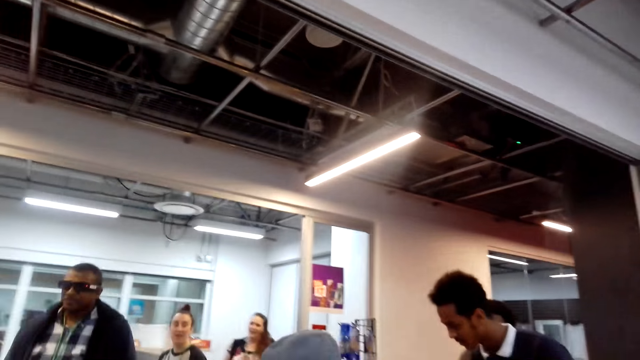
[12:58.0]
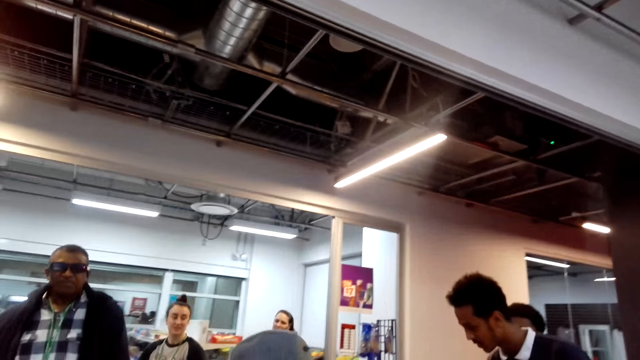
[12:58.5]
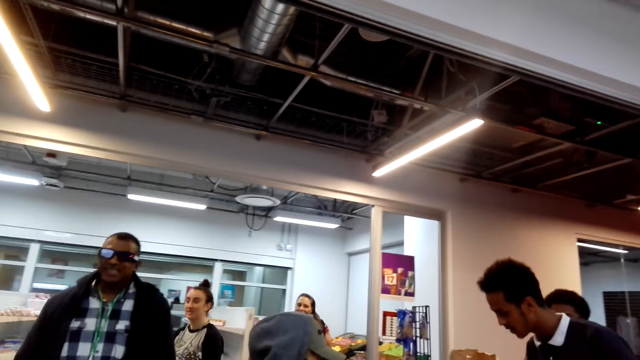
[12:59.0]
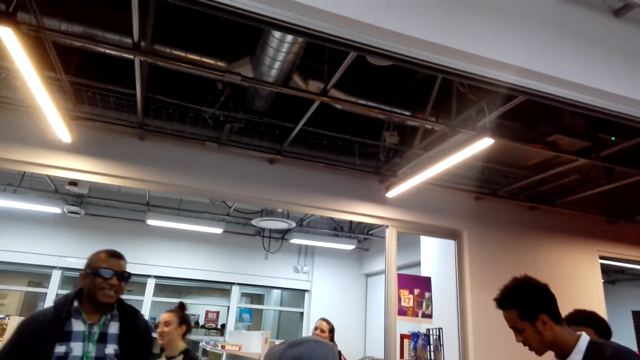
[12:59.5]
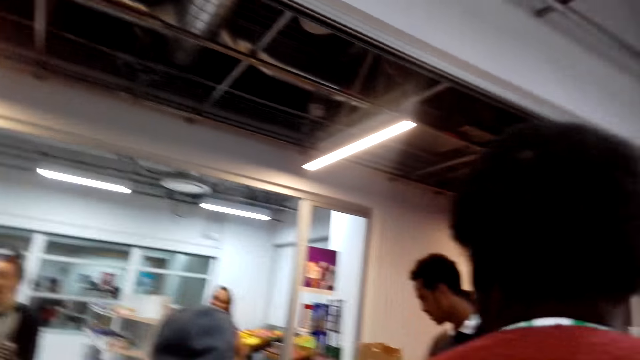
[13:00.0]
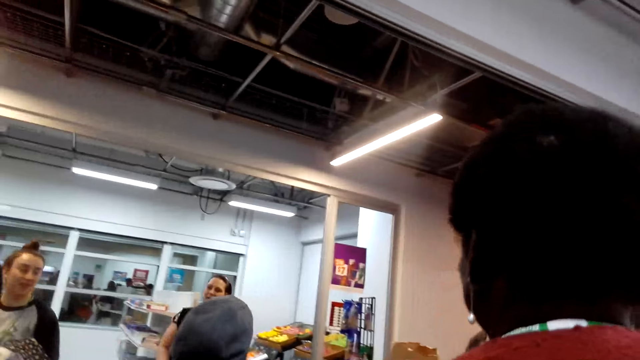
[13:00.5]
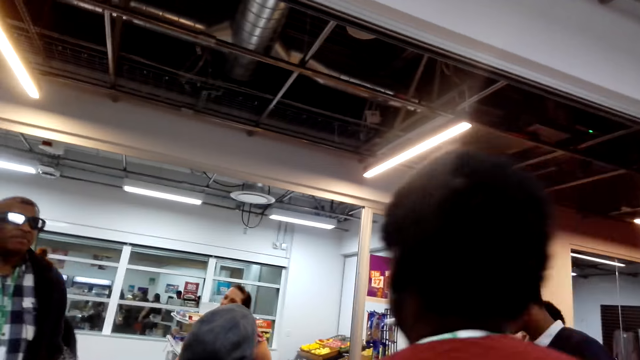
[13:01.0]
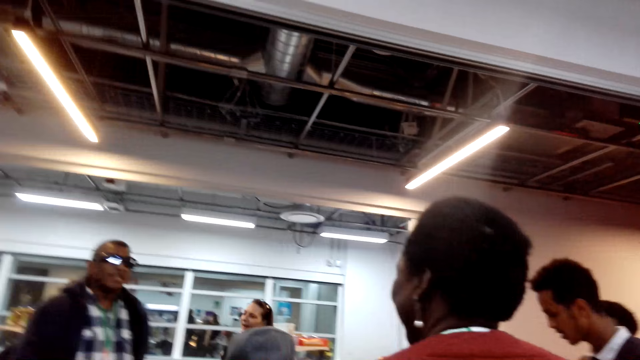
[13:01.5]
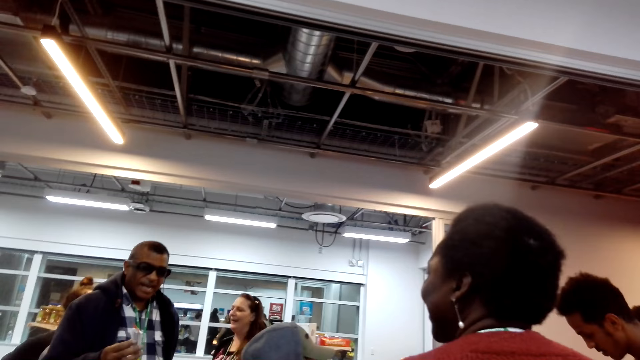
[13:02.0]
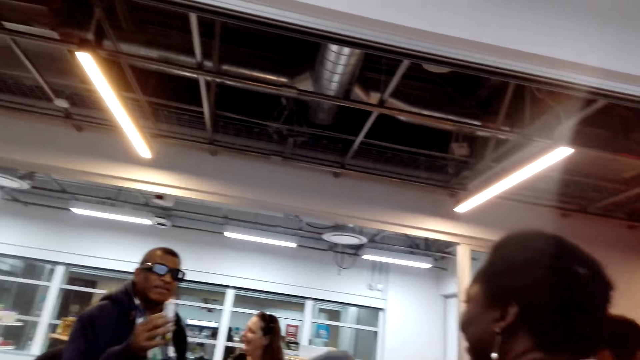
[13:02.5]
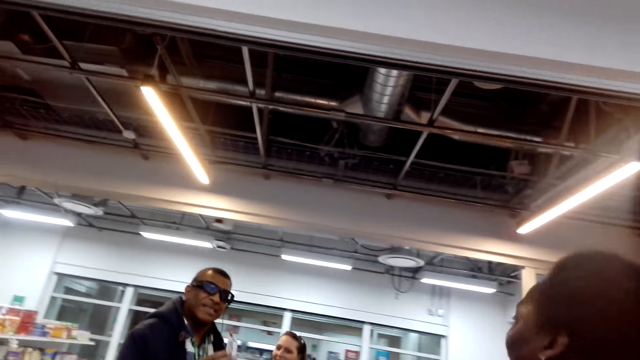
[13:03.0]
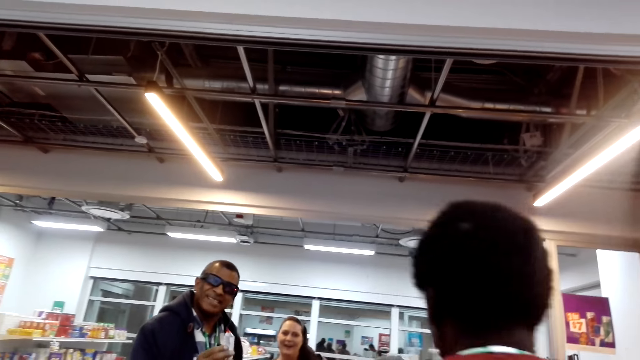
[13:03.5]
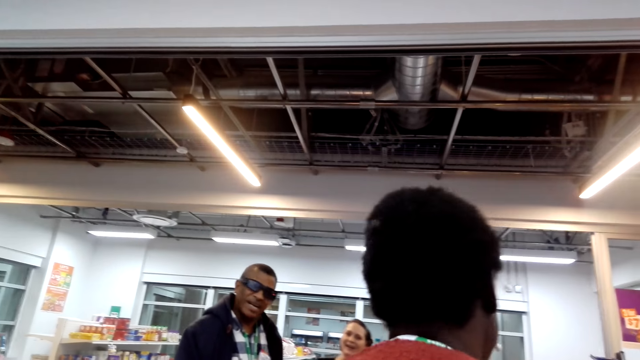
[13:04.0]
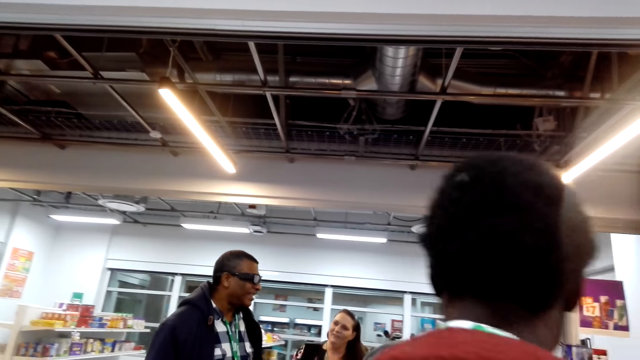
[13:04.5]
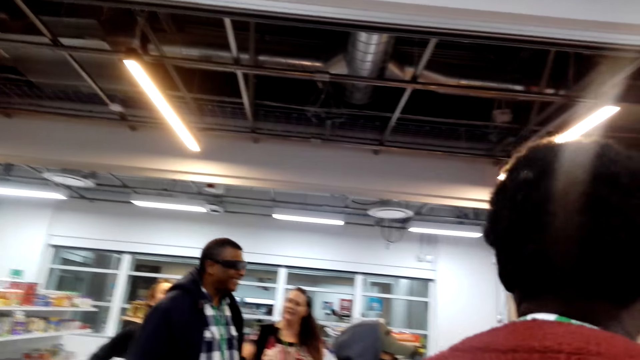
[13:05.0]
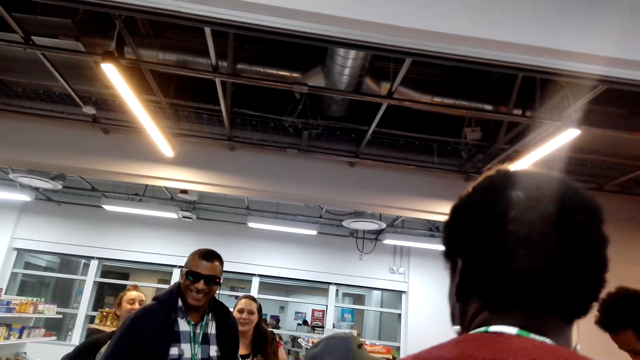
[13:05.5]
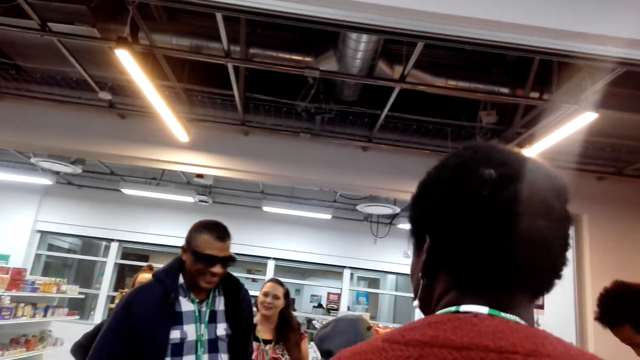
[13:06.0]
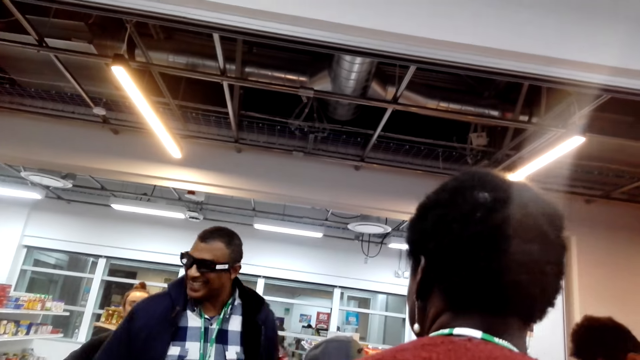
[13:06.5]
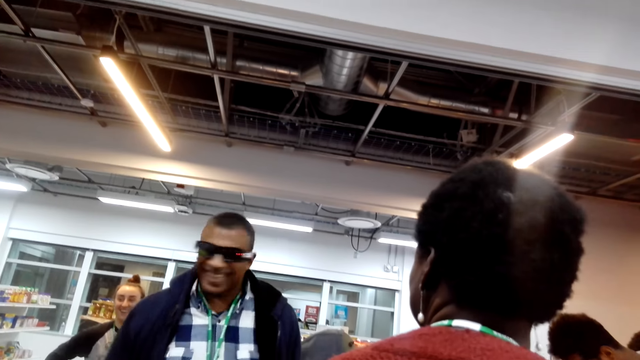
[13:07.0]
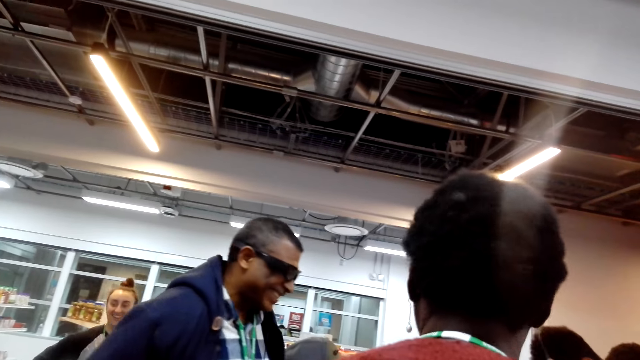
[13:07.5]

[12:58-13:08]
The camera wearer looks around the supermarket. They converse. A man converses with a woman. The camera wearer looks around the supermarket.

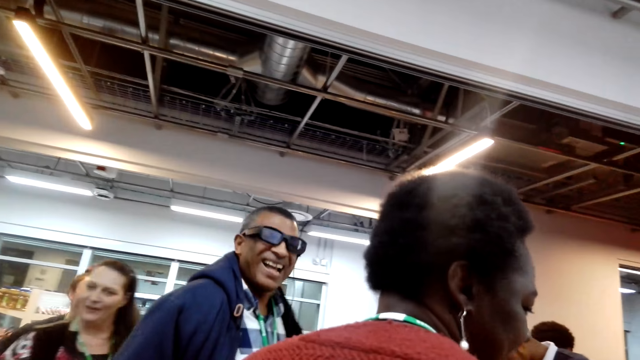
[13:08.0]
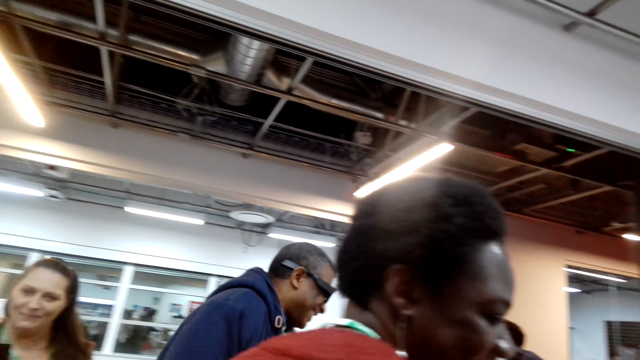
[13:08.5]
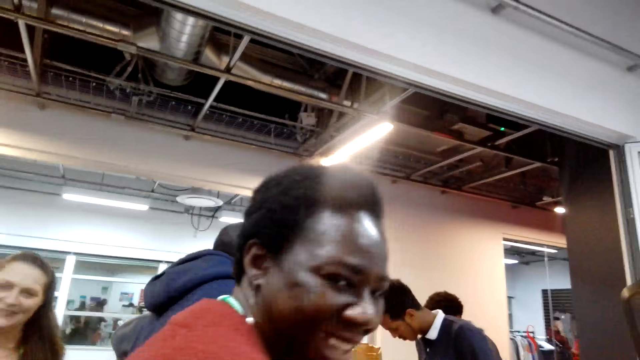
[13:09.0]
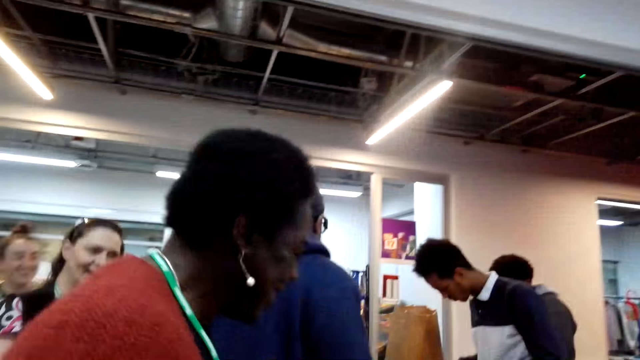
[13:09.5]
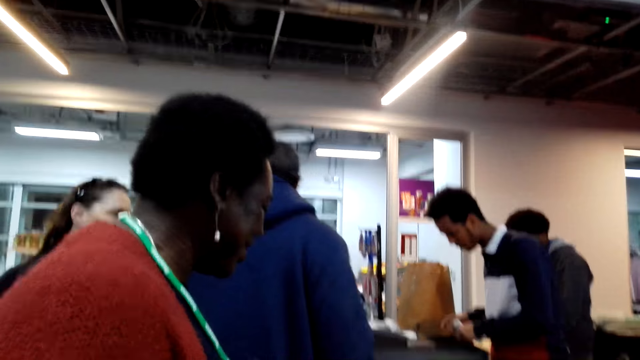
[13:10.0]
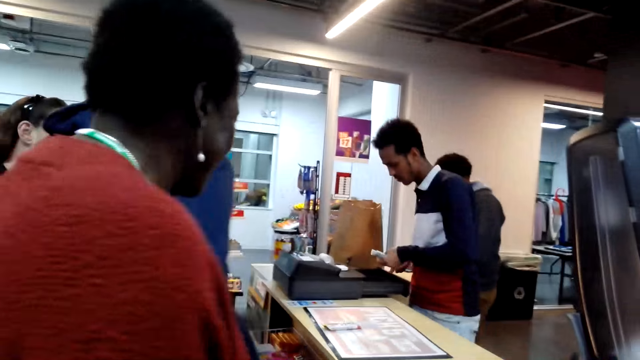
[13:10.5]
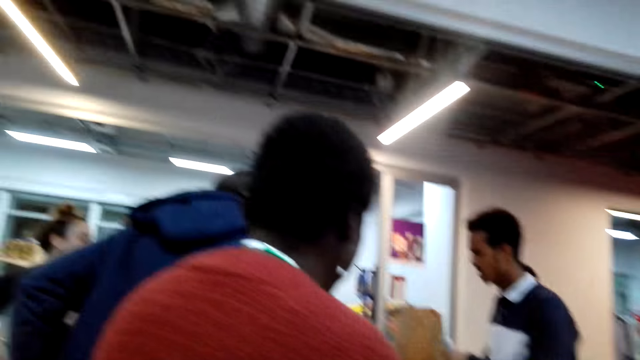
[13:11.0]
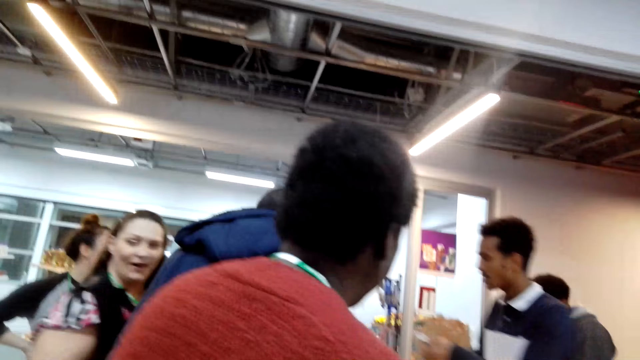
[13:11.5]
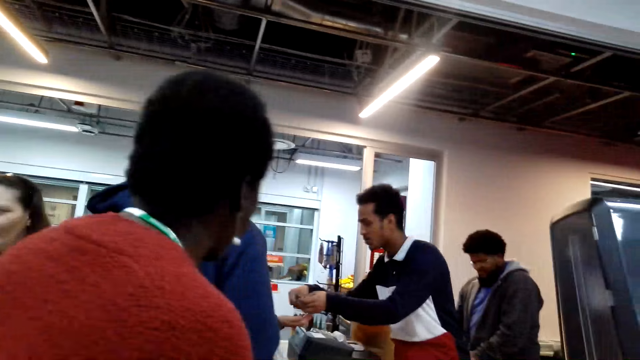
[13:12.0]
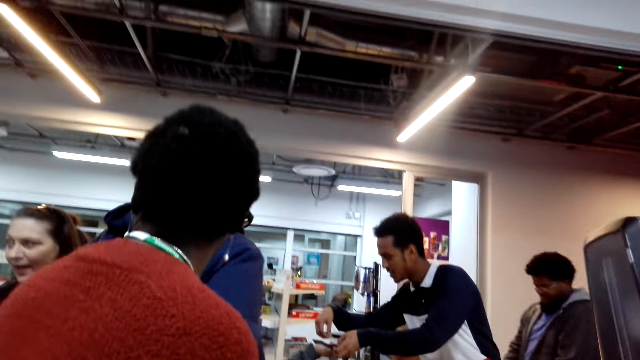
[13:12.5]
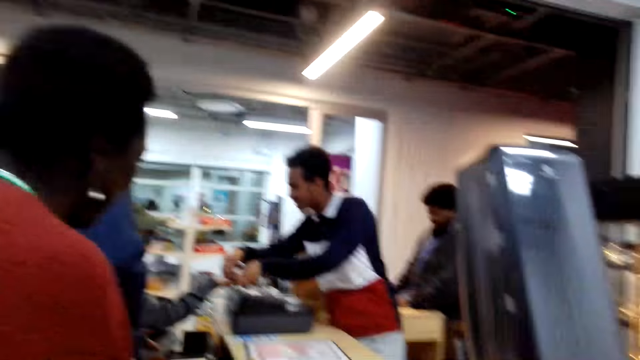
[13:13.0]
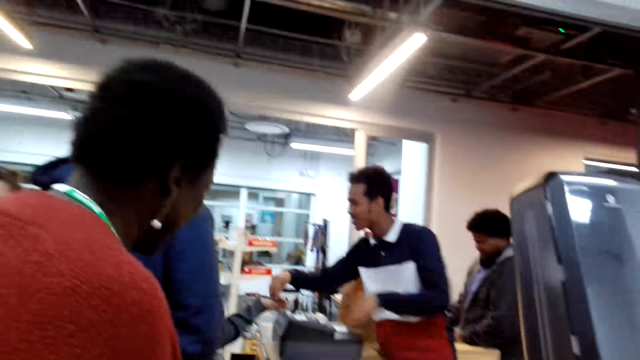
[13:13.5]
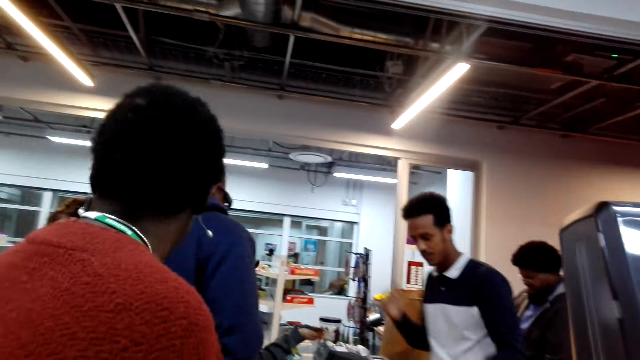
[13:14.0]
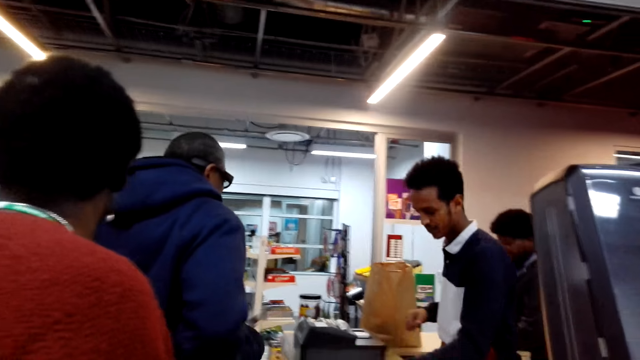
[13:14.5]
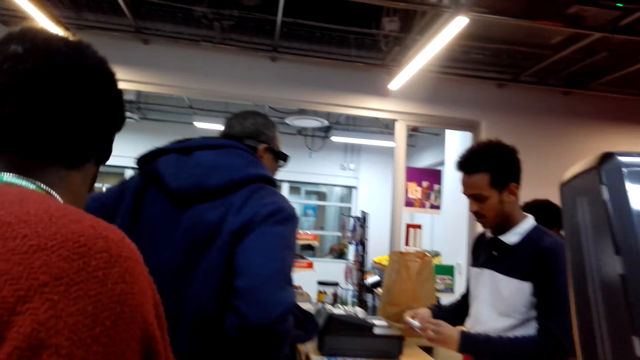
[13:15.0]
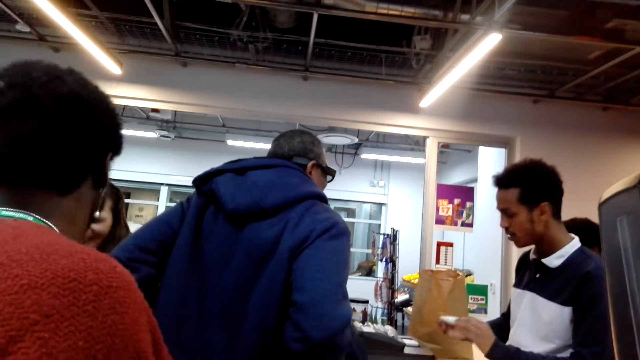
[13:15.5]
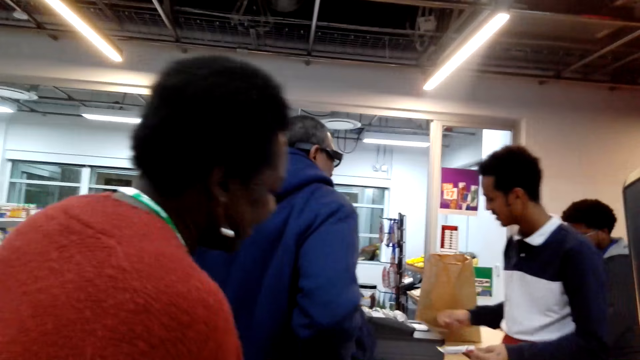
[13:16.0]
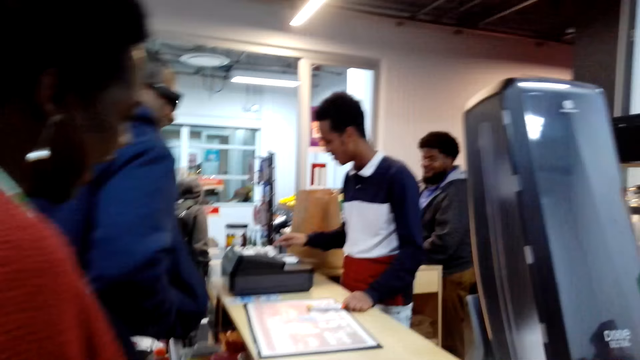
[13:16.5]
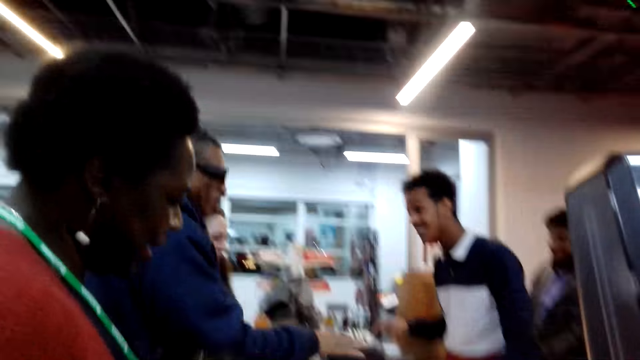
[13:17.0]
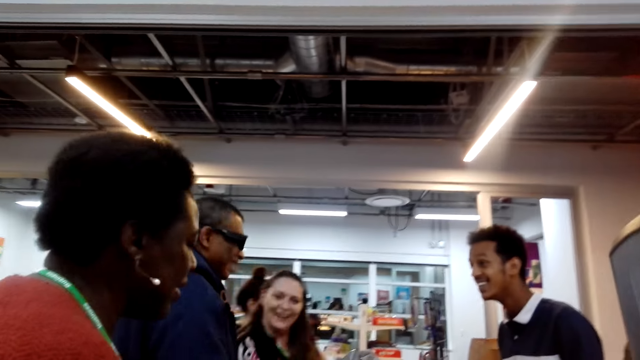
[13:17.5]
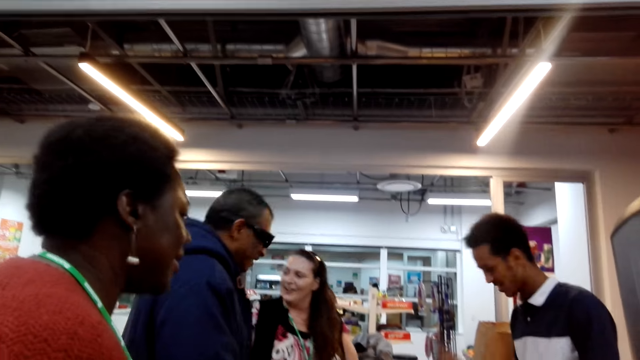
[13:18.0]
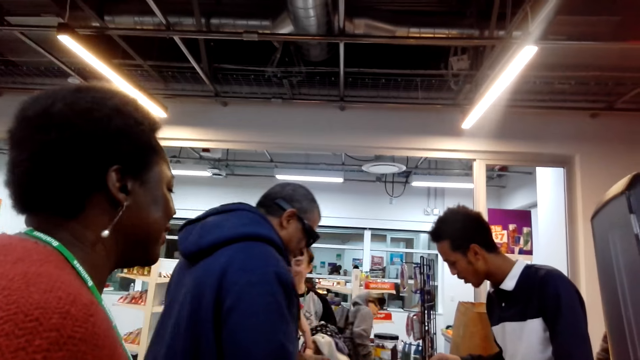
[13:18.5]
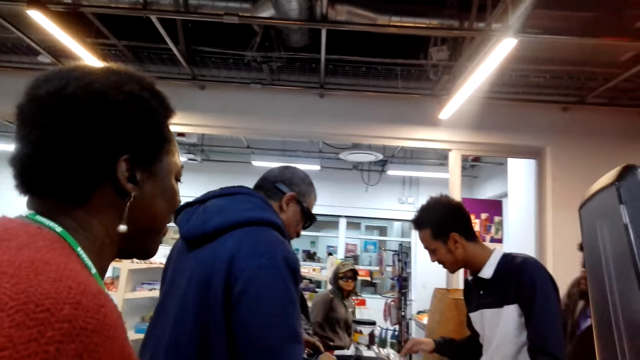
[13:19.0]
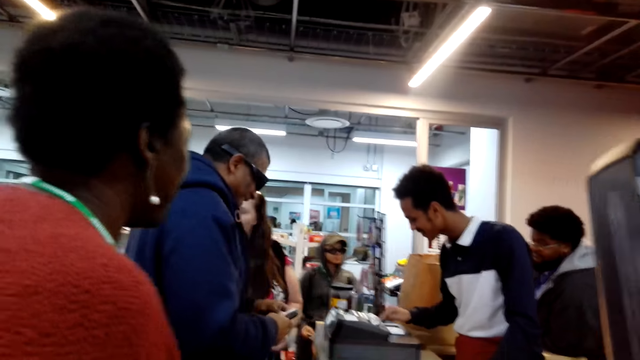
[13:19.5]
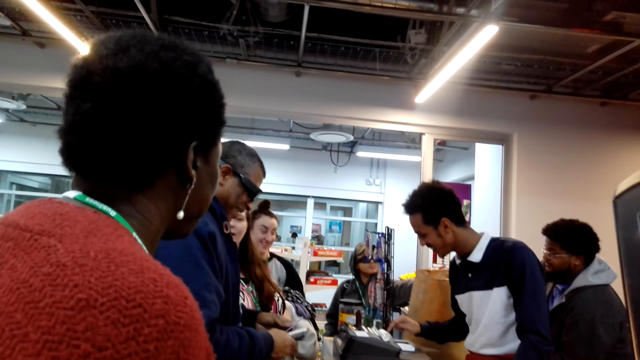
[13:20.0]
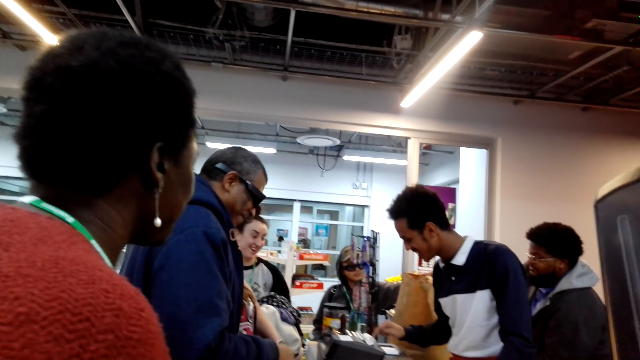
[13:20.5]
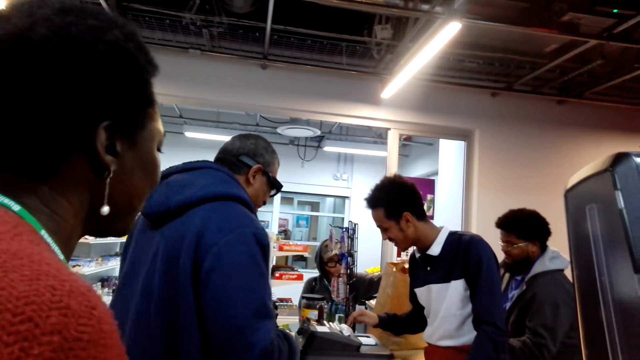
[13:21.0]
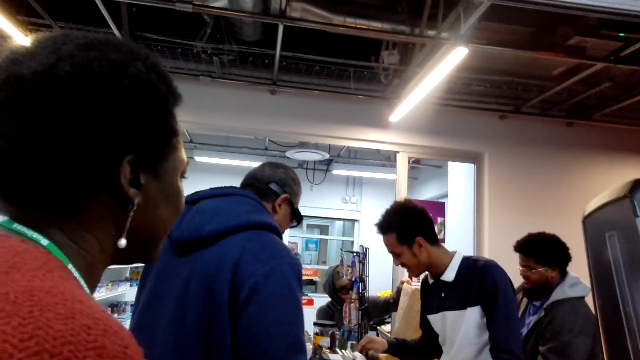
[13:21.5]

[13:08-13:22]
A woman looks at the camera wearer. The camera wearer looks around the supermarket. They look at a man cashier.
